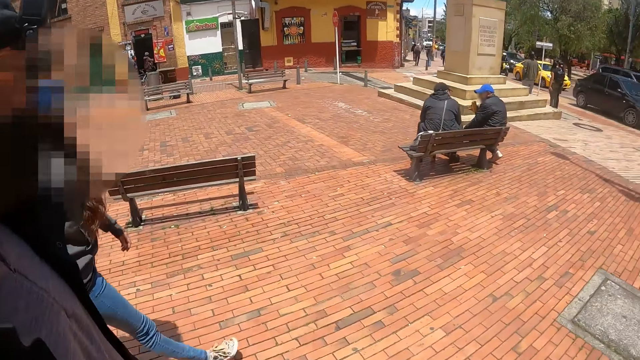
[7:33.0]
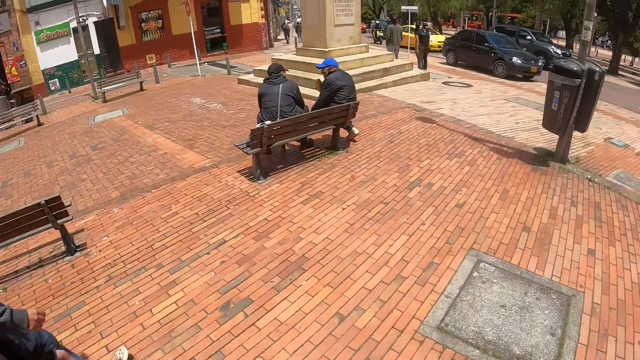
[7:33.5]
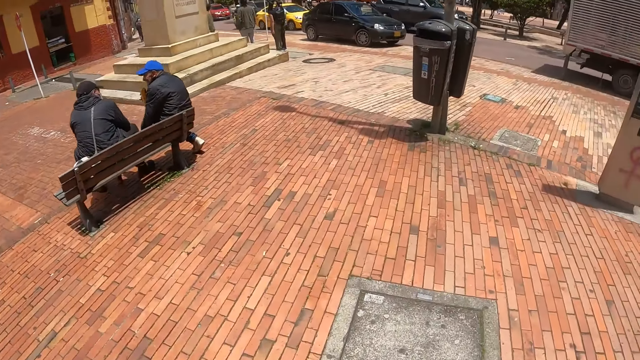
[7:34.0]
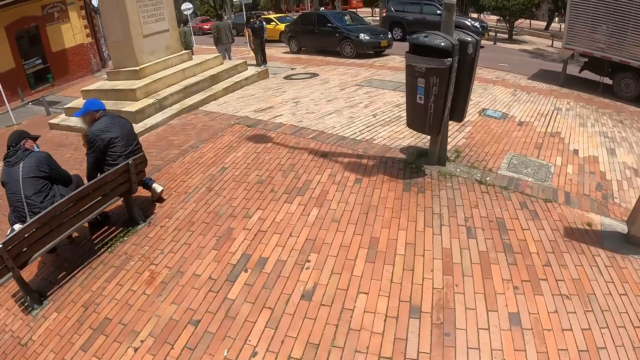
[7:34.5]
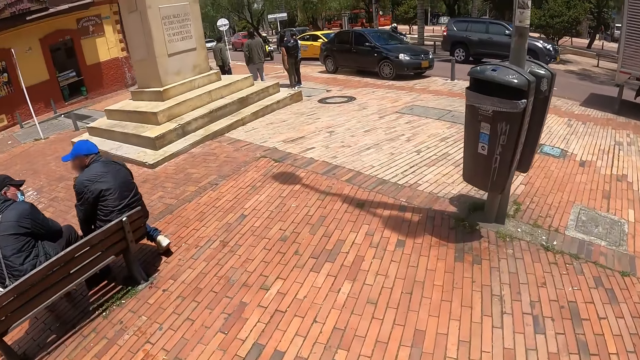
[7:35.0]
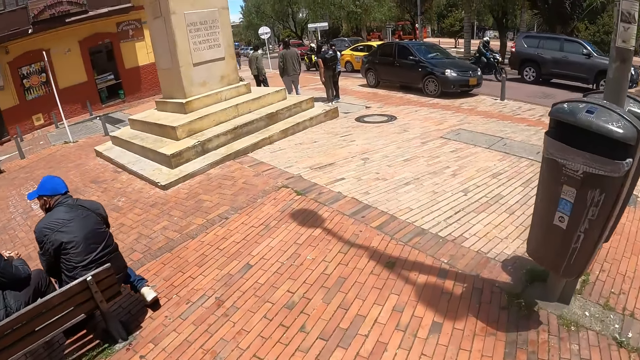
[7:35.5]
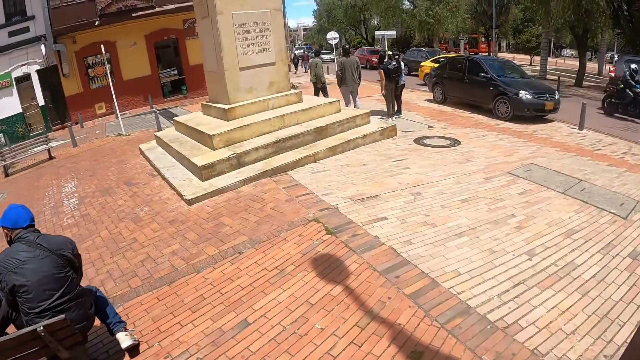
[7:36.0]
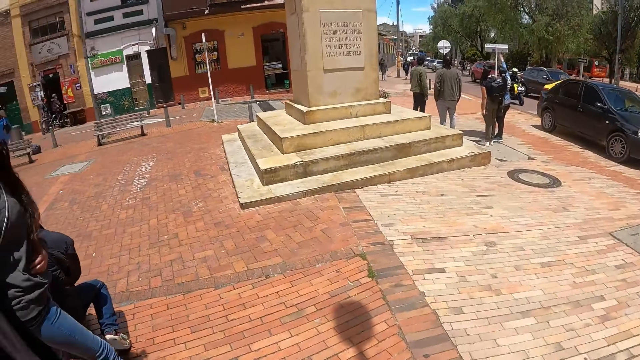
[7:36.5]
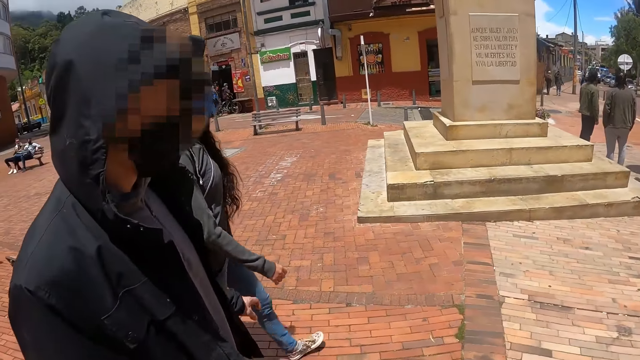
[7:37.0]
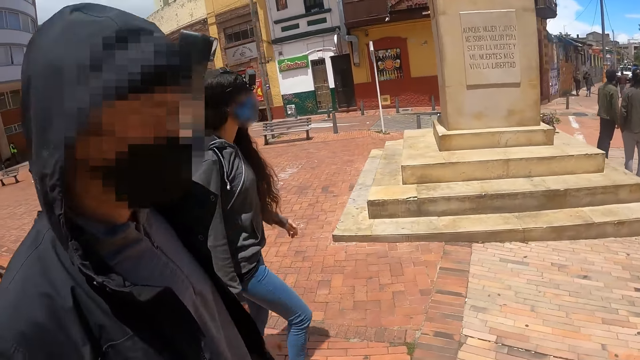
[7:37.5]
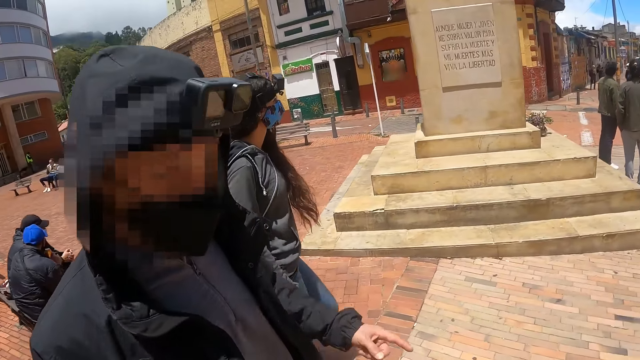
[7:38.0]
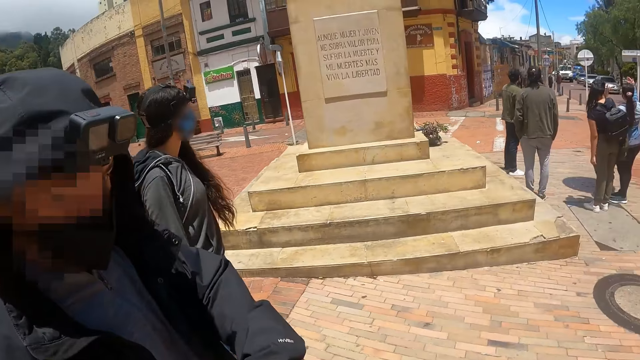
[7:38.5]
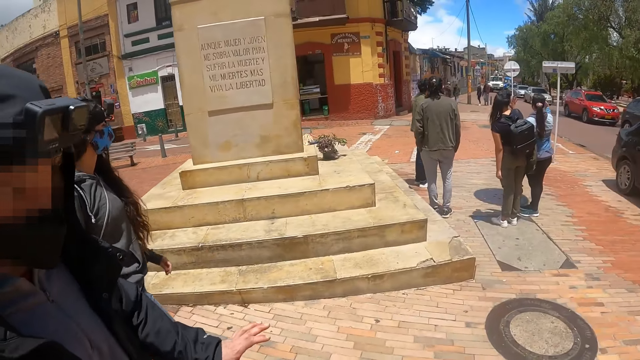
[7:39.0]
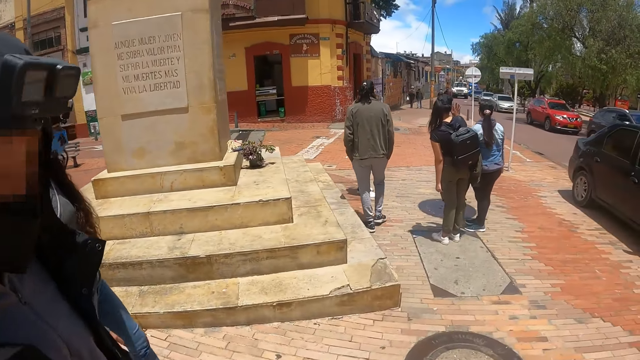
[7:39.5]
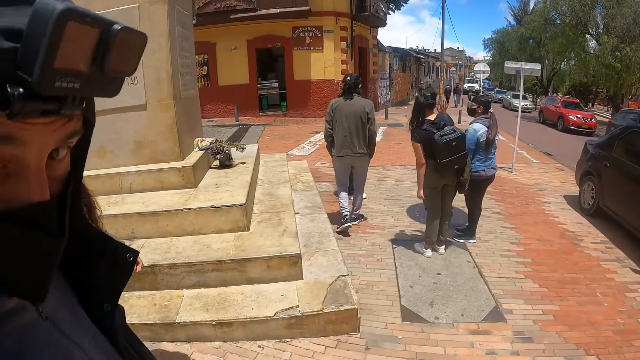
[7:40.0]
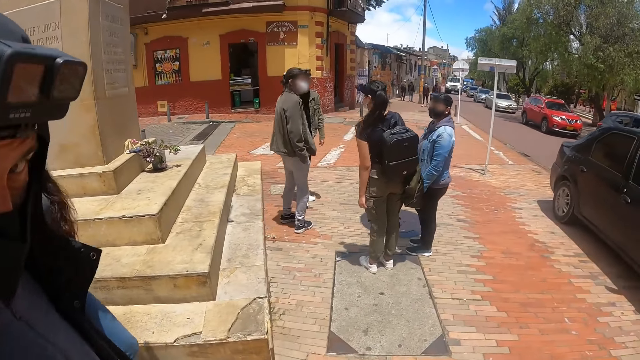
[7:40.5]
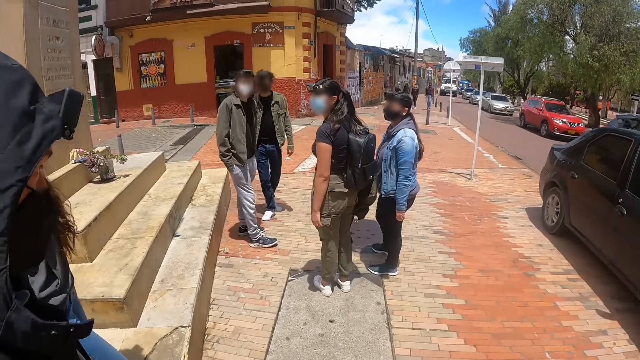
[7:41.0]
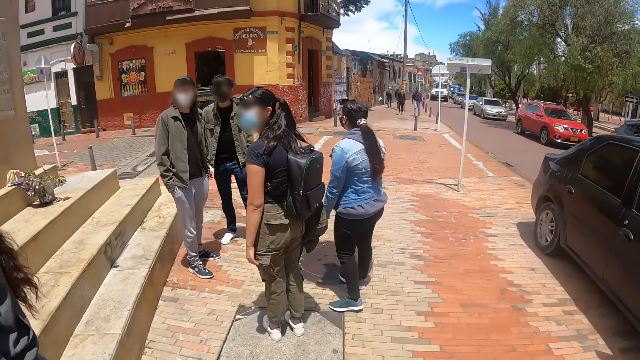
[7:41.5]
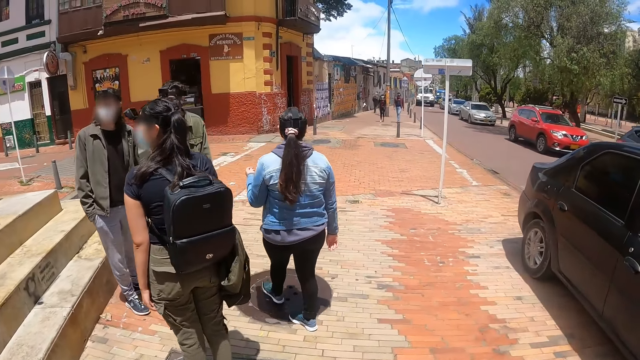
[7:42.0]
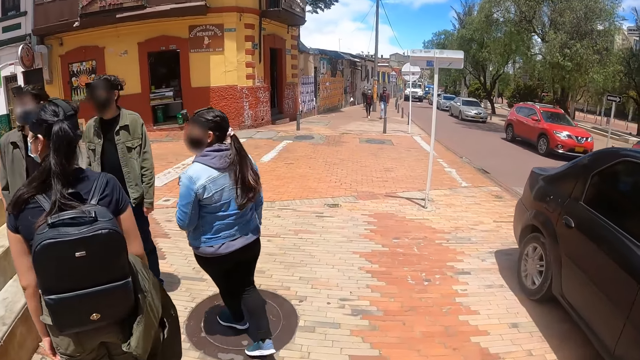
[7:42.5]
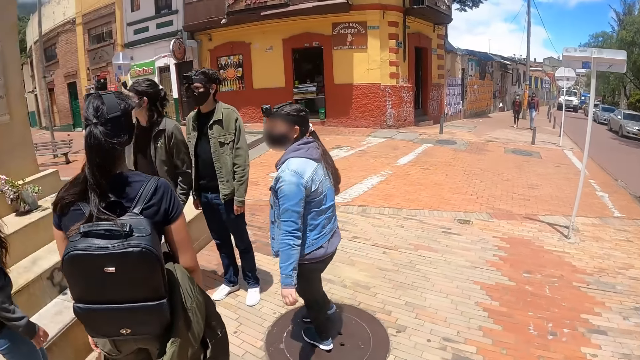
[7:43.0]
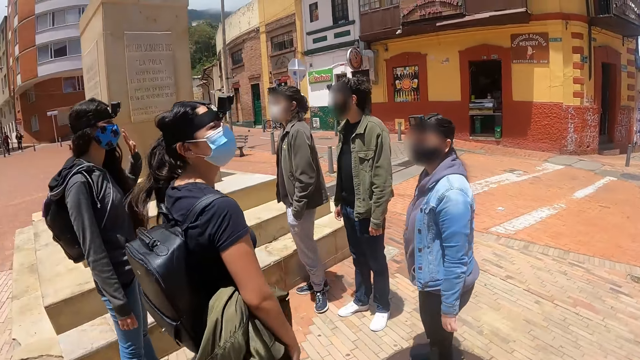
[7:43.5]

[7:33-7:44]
The camera wearer looks at a man. The man moves the hand. The camera wearer walks on the sidewalk.

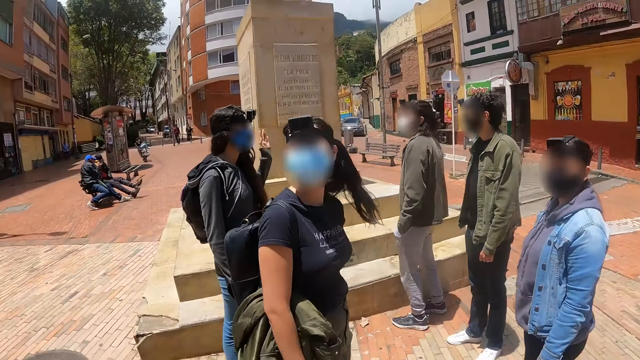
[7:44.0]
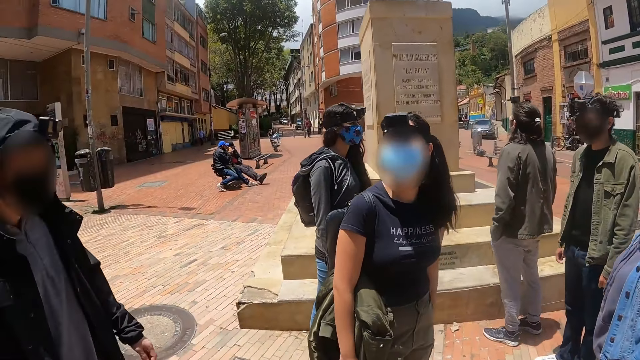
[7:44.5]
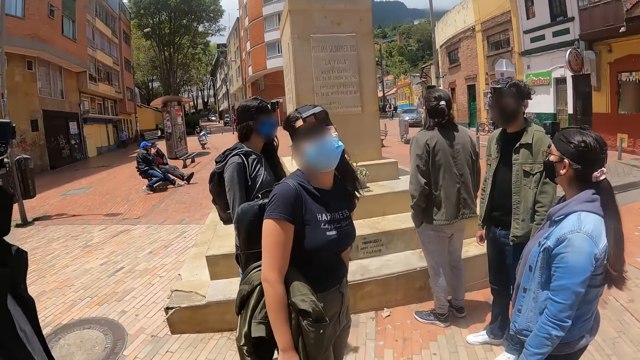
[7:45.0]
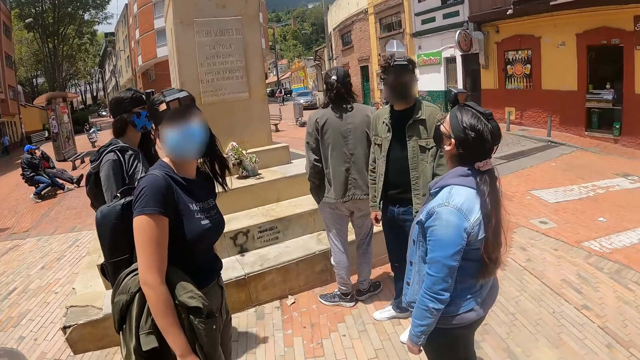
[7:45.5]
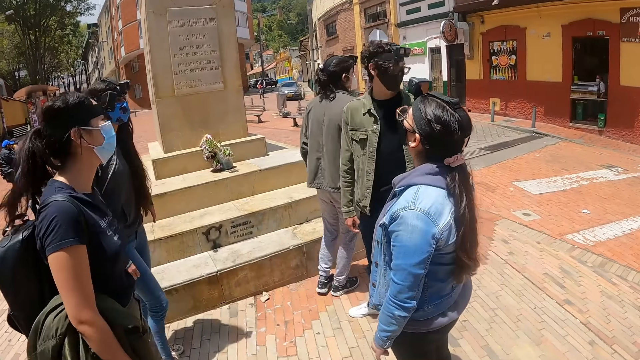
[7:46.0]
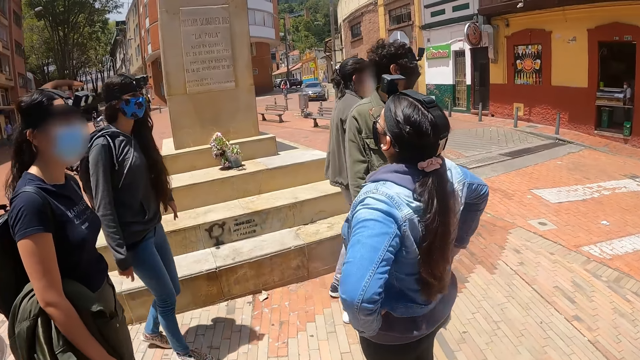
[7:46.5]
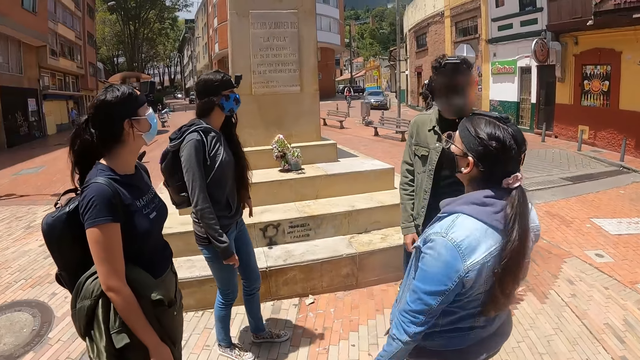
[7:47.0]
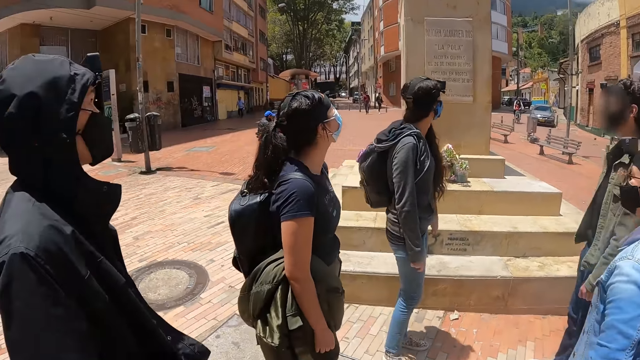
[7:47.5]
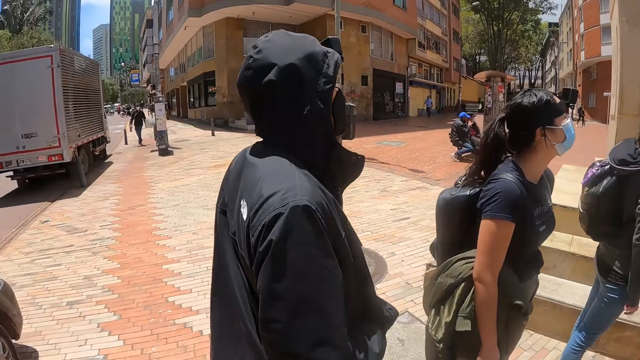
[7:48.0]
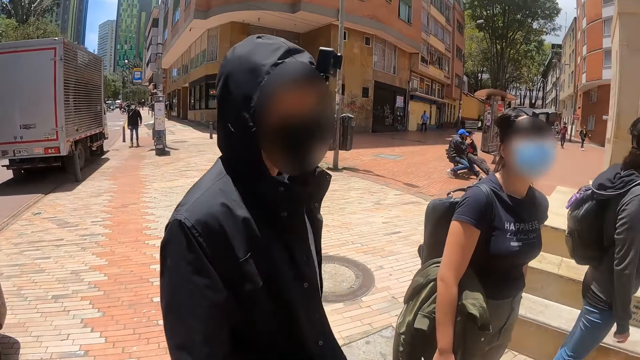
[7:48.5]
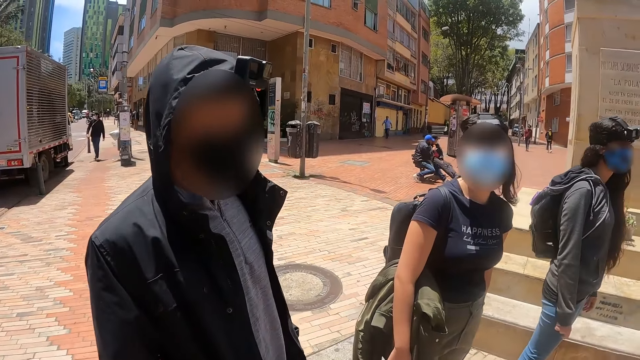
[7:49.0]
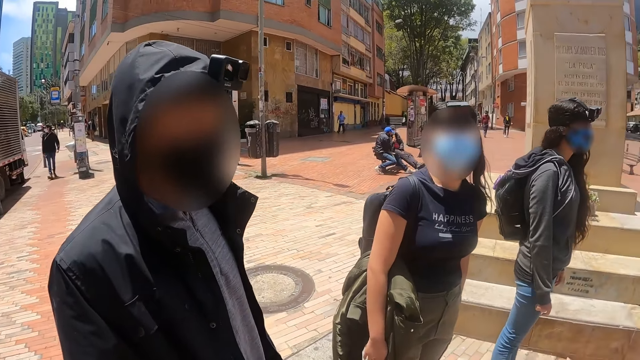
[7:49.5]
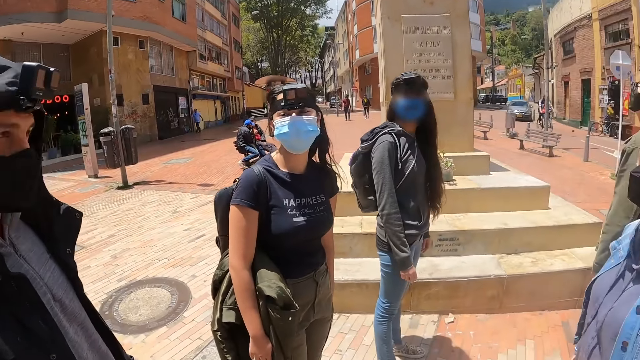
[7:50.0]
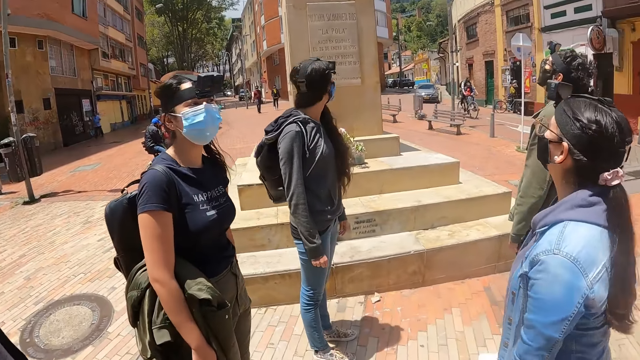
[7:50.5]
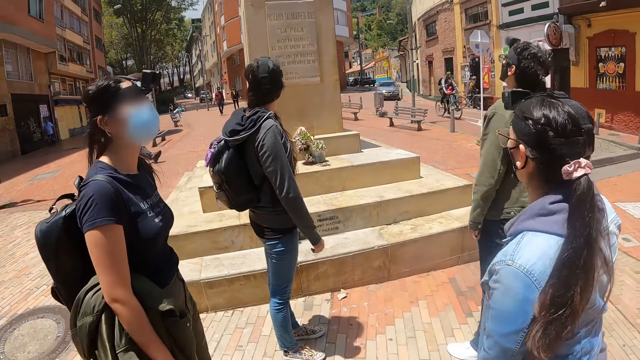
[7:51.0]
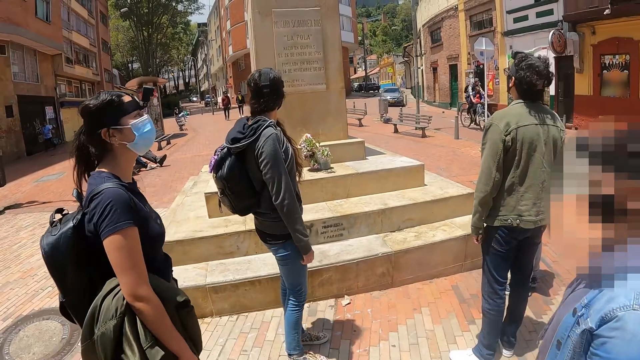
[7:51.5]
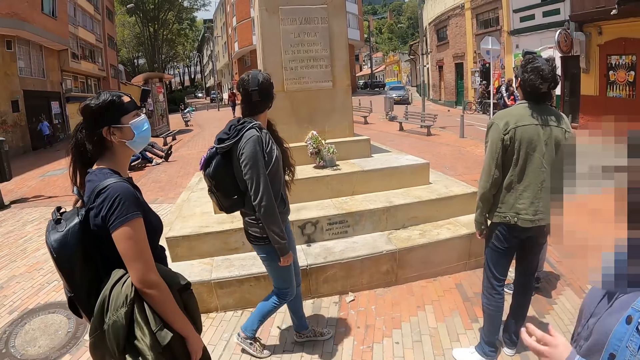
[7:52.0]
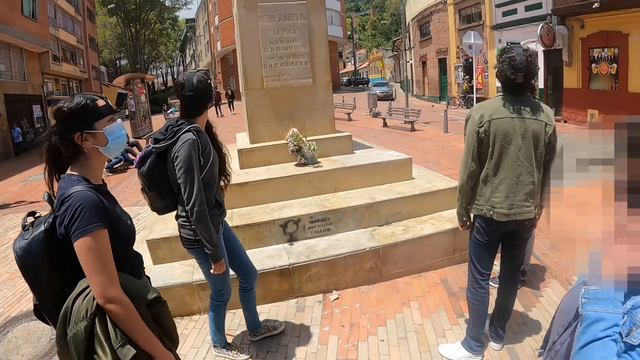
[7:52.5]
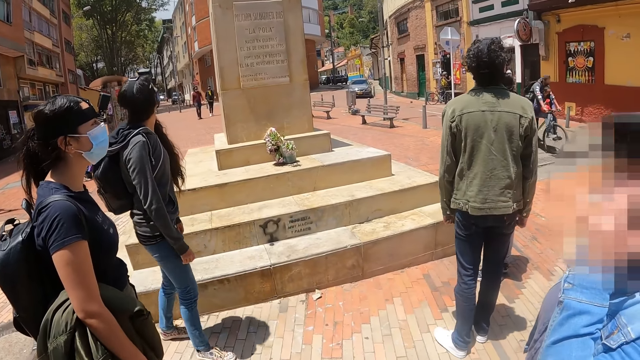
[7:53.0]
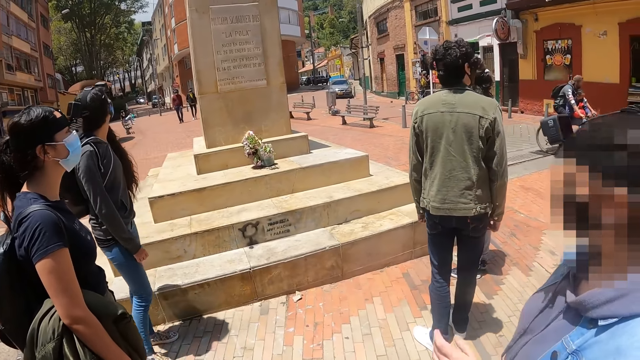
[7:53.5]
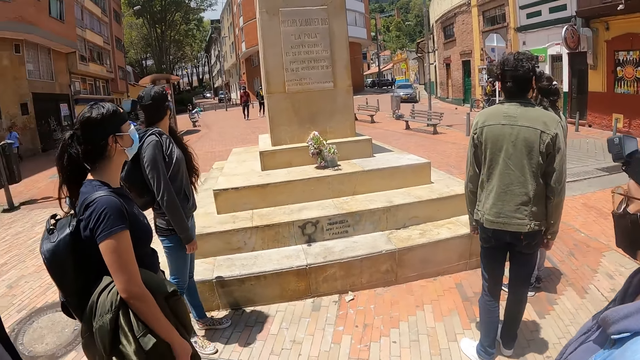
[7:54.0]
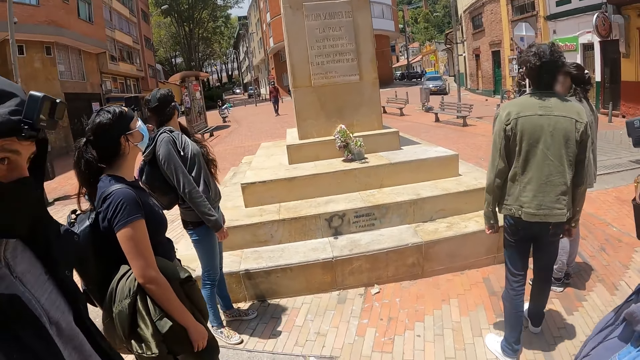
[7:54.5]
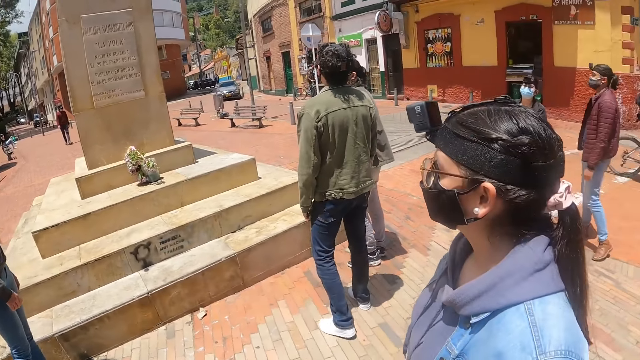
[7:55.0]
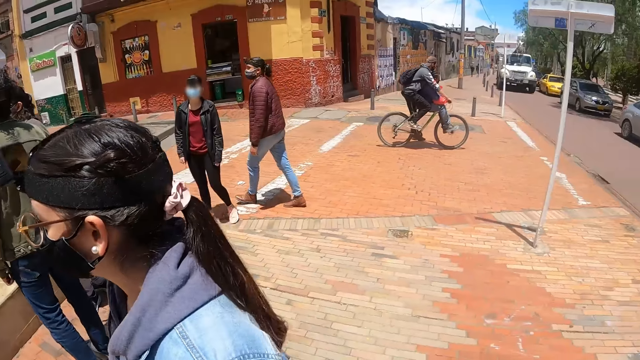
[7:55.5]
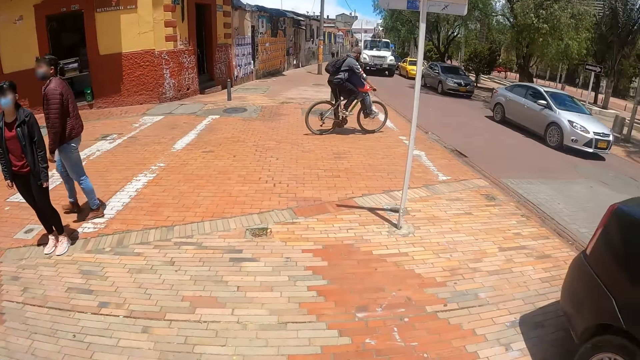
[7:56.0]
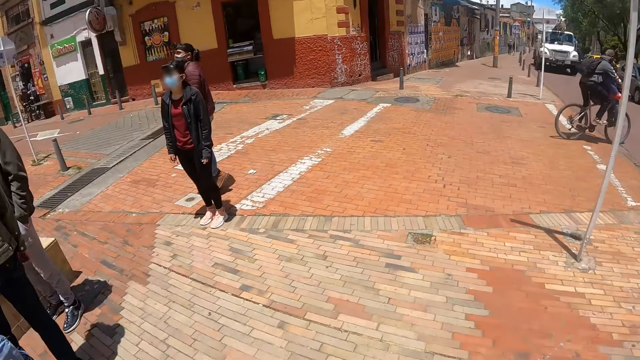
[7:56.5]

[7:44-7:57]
The camera wearer stands beside a man. They look at the man. They look around the road. They look at the monument.
